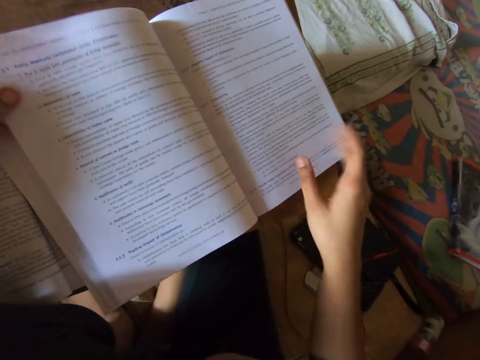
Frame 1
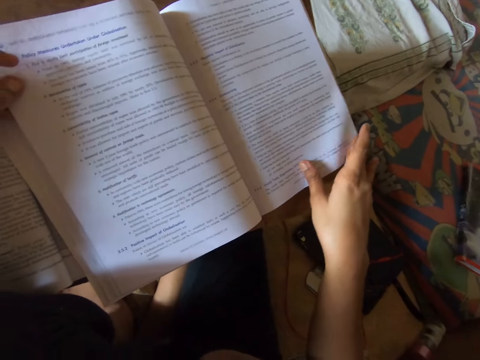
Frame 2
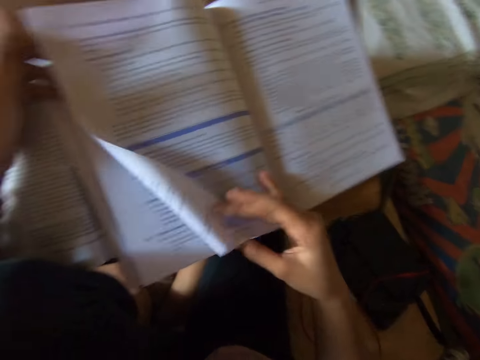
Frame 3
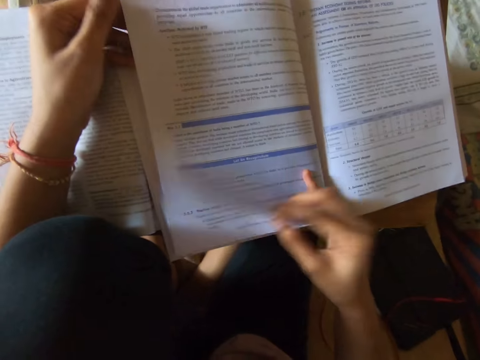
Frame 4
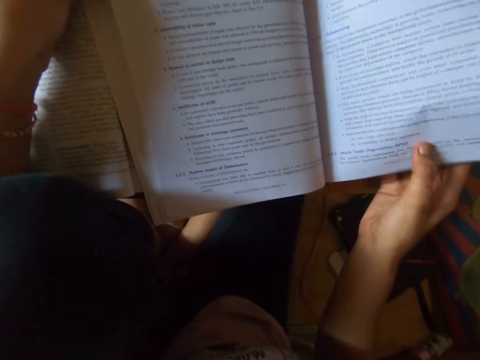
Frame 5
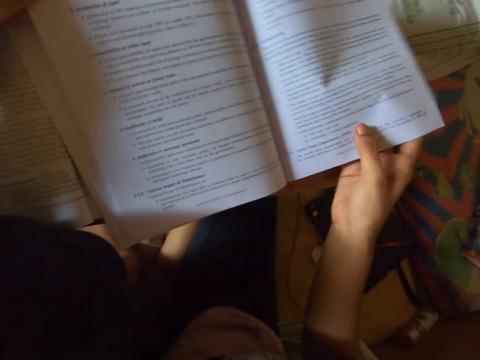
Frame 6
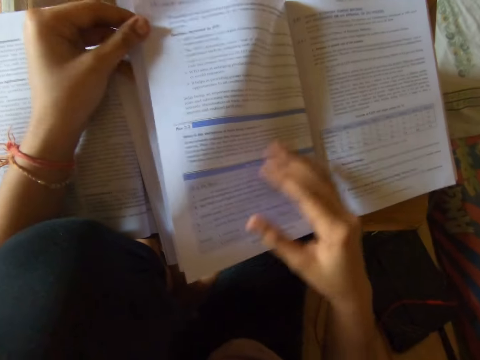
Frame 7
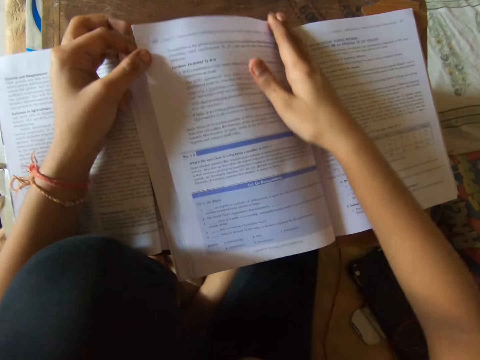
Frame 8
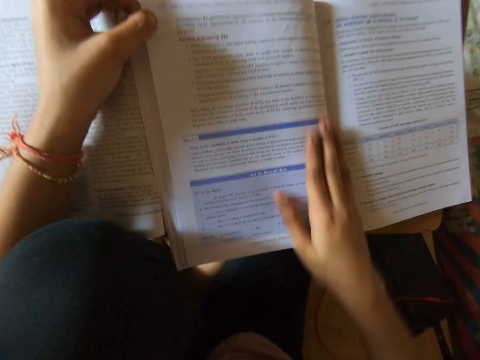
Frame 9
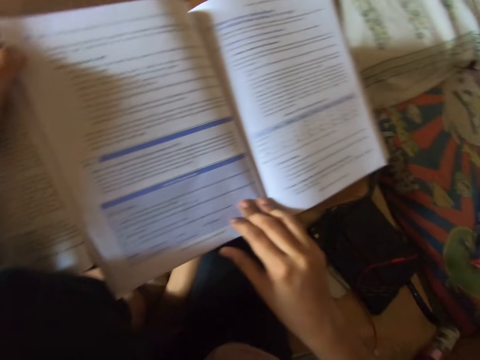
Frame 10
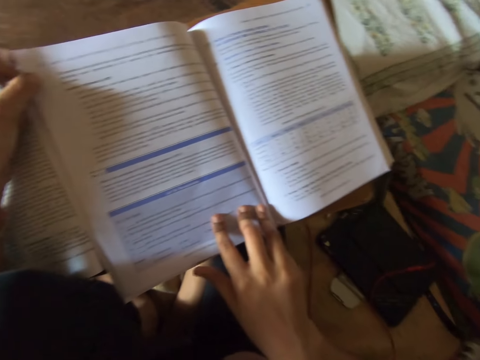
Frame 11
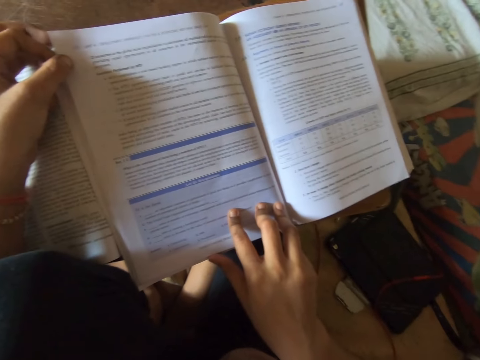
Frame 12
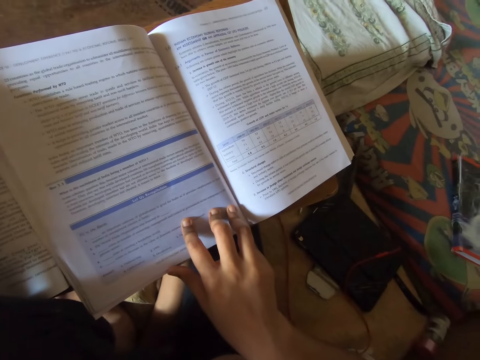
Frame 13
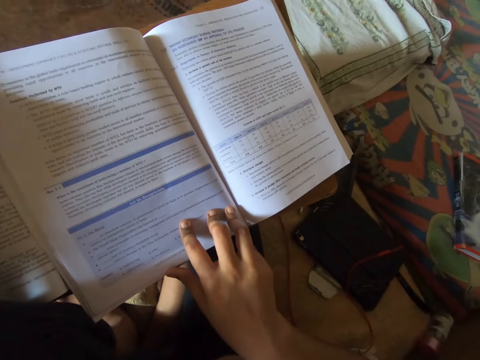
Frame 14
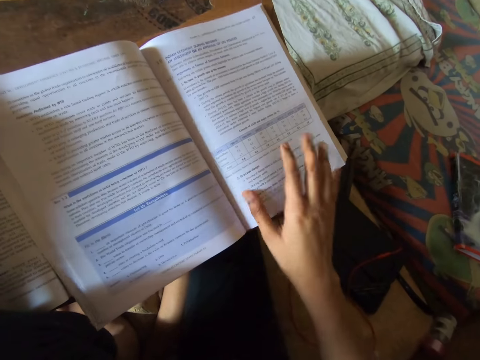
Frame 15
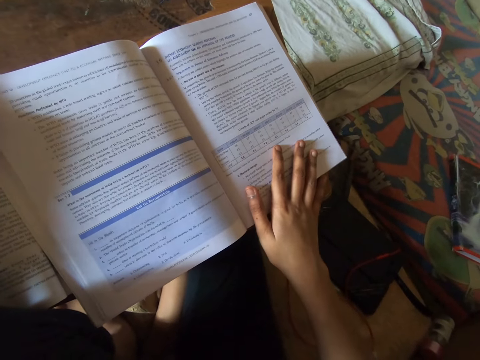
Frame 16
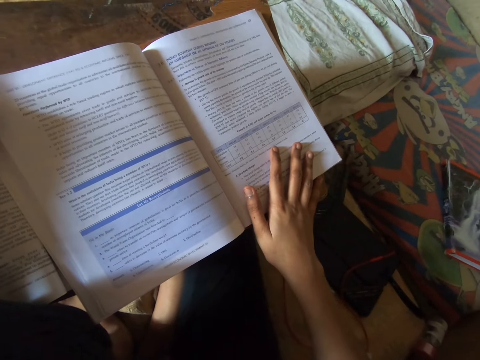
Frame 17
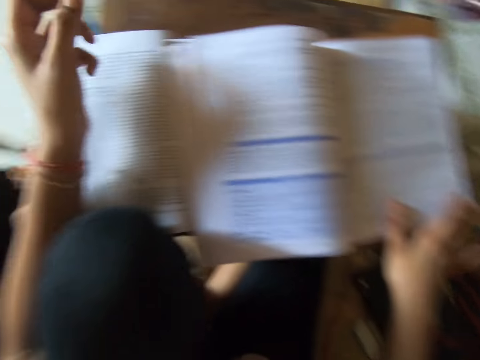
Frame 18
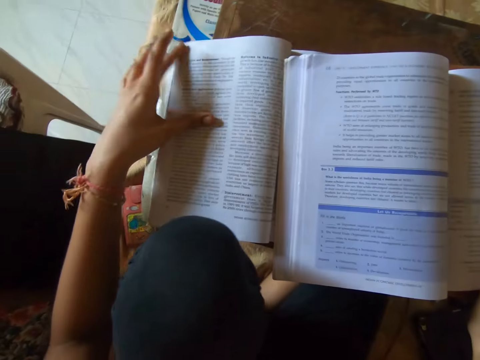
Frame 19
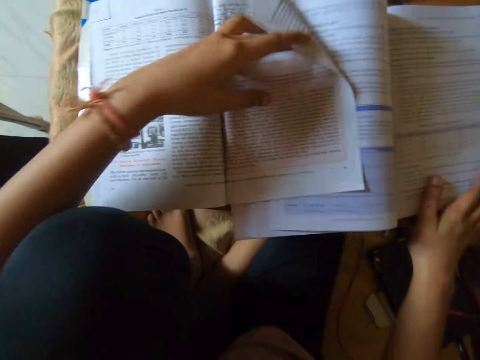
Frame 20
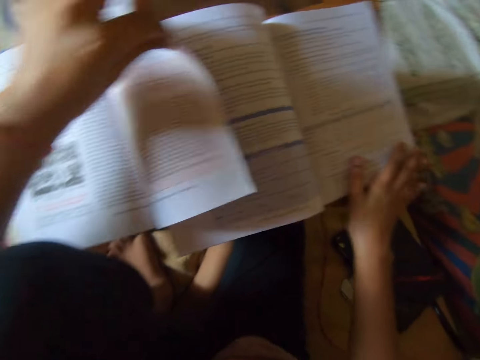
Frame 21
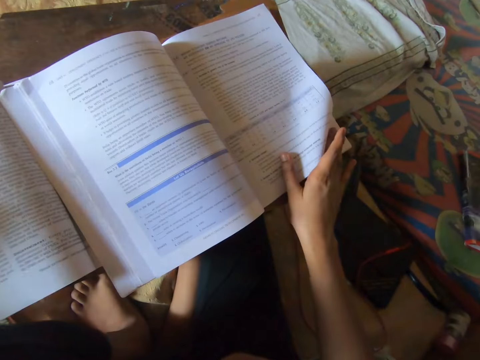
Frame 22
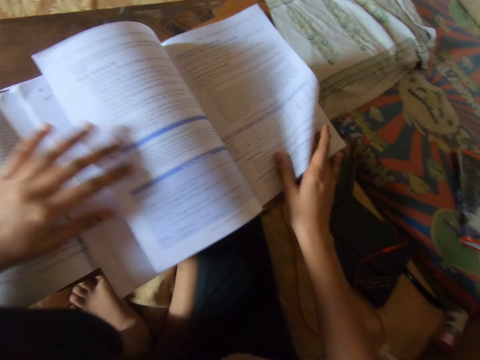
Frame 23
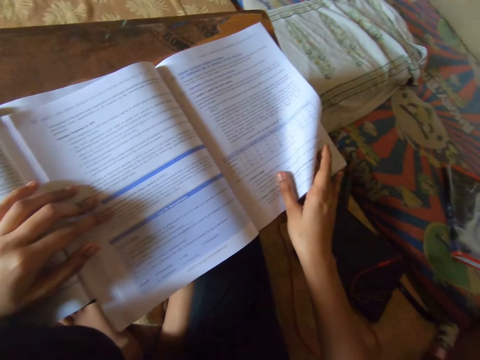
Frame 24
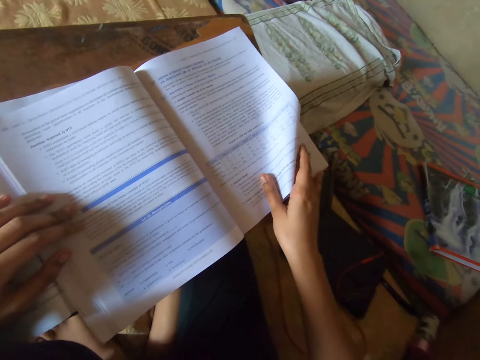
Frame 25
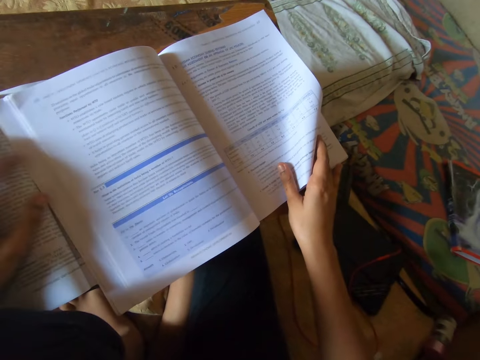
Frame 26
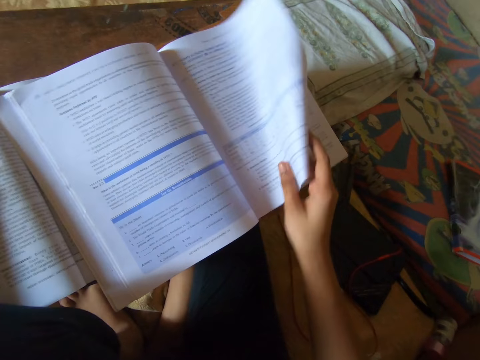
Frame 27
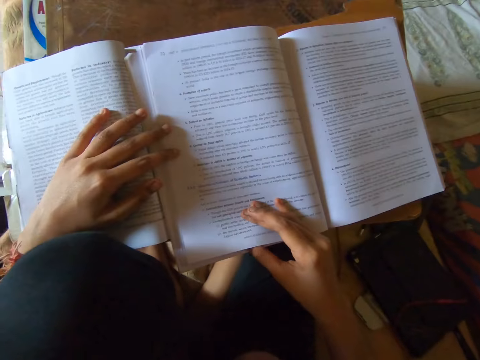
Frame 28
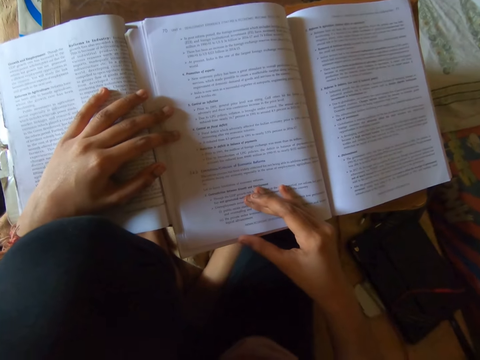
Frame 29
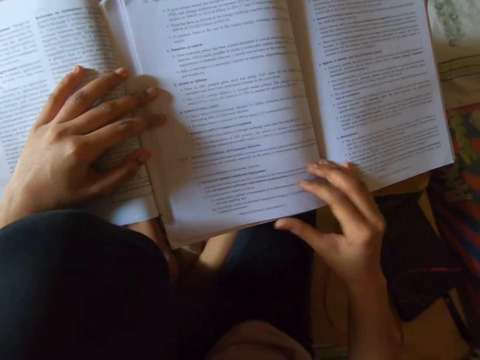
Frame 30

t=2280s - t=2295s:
The camera wearer reads the book. They open the books on the table.

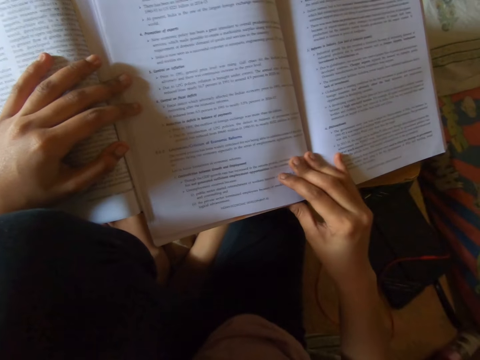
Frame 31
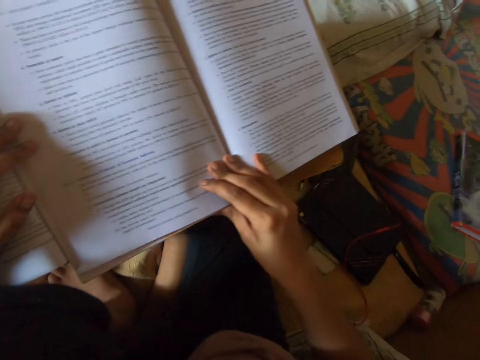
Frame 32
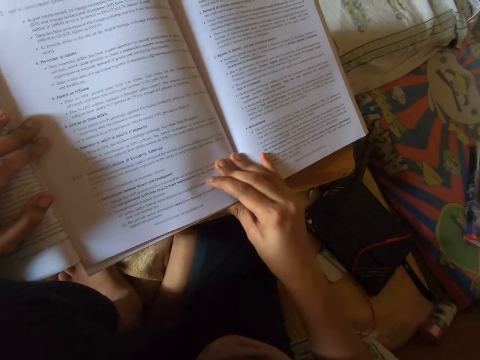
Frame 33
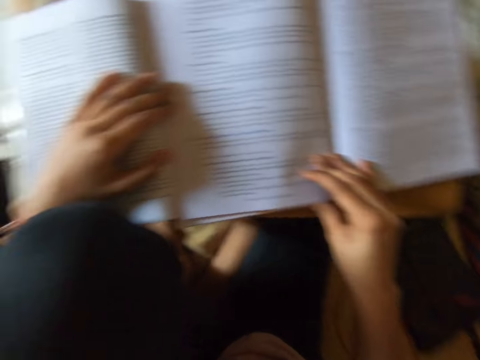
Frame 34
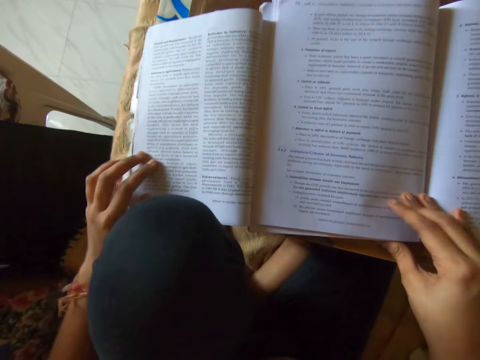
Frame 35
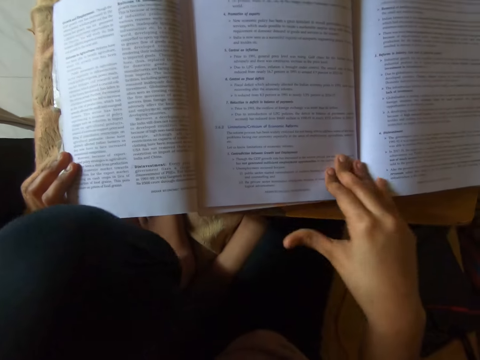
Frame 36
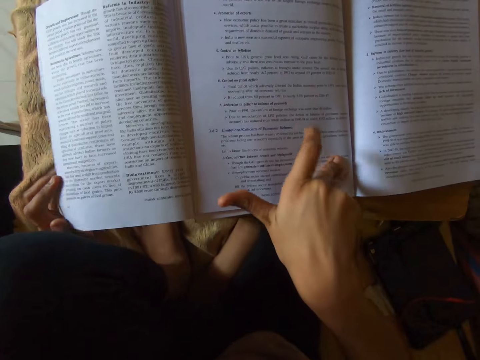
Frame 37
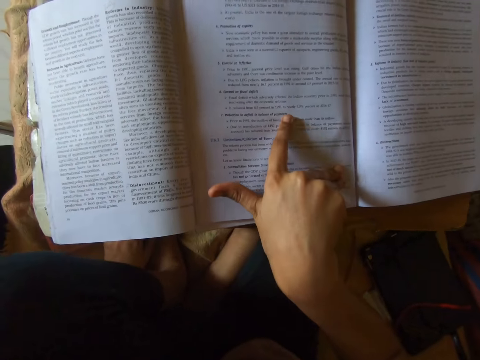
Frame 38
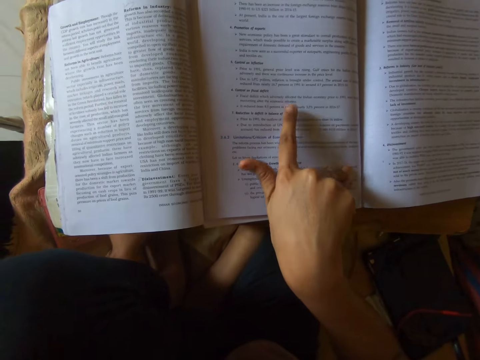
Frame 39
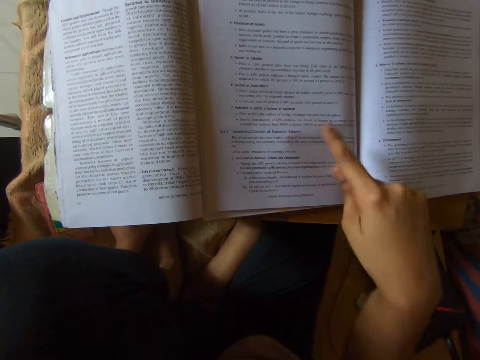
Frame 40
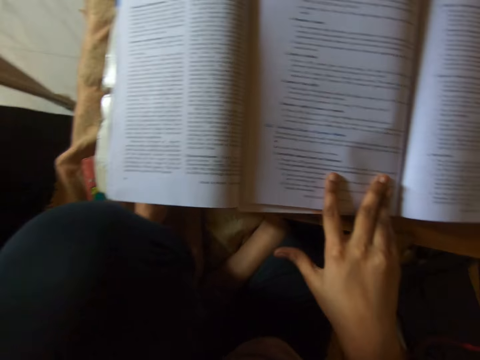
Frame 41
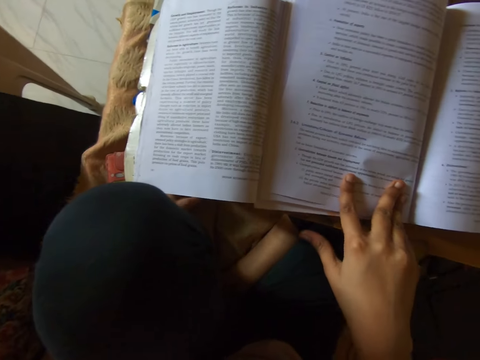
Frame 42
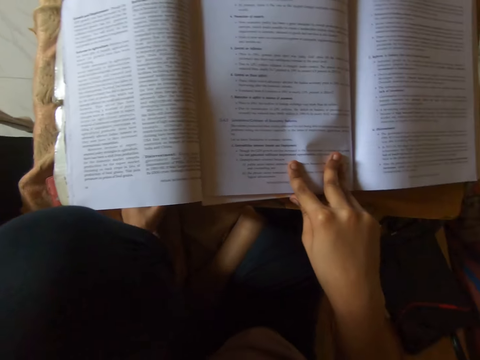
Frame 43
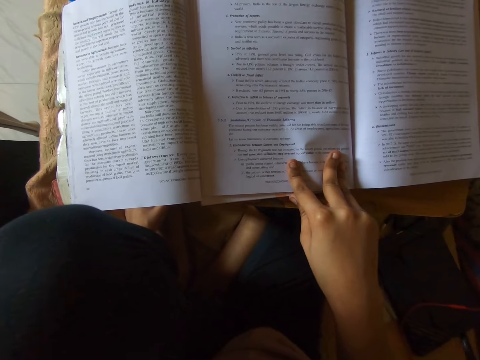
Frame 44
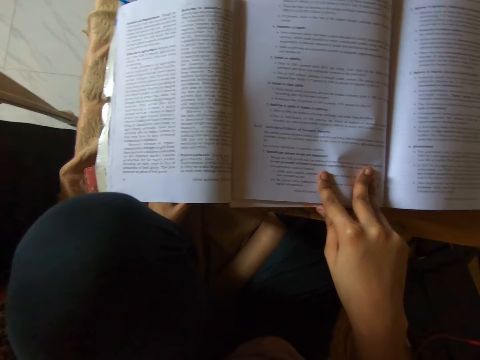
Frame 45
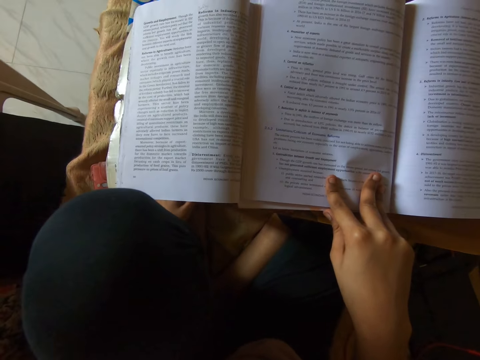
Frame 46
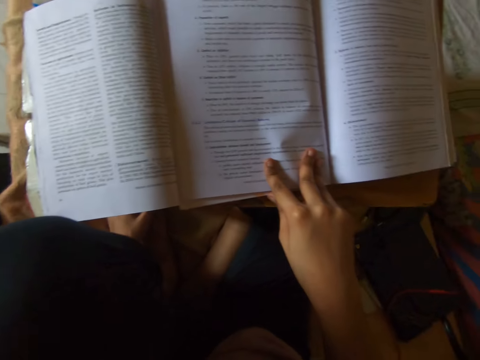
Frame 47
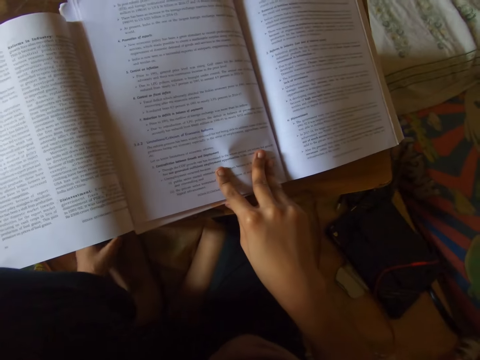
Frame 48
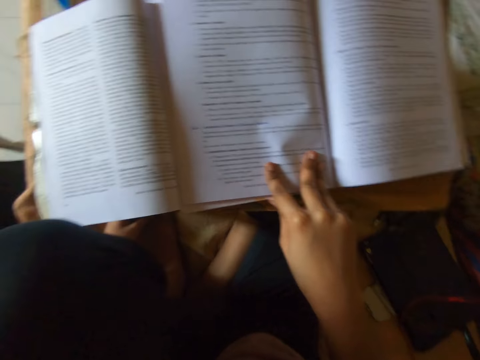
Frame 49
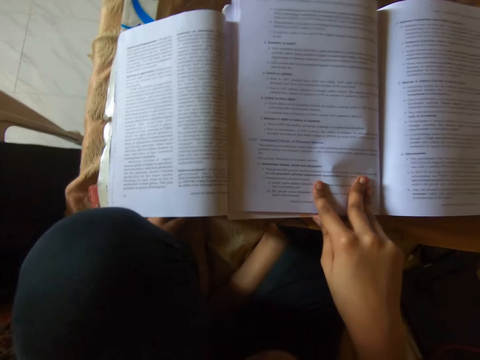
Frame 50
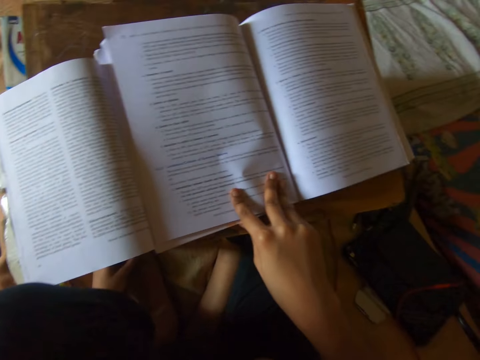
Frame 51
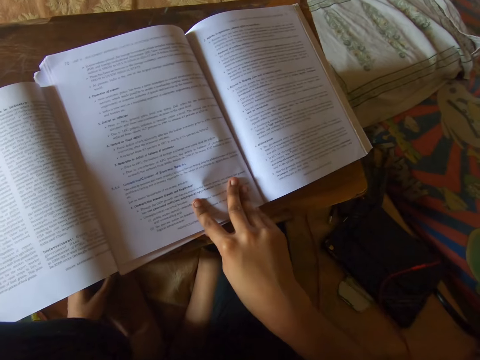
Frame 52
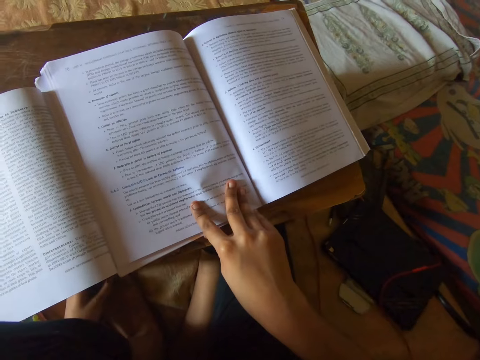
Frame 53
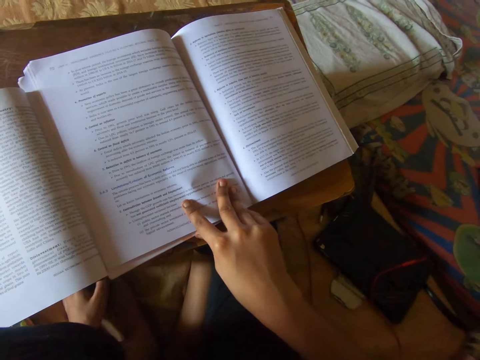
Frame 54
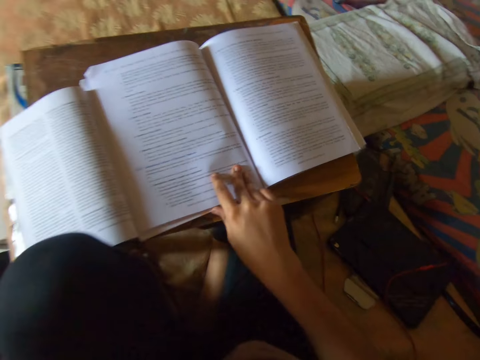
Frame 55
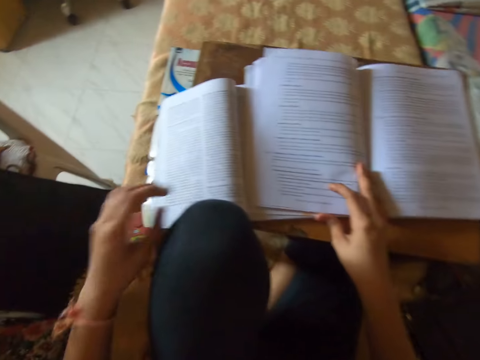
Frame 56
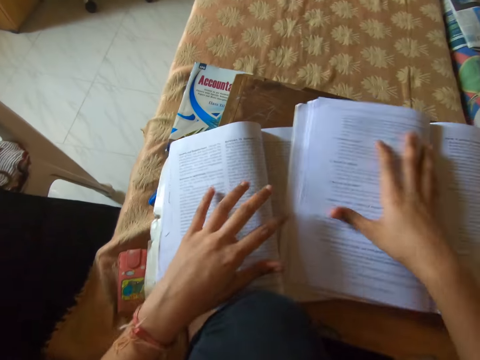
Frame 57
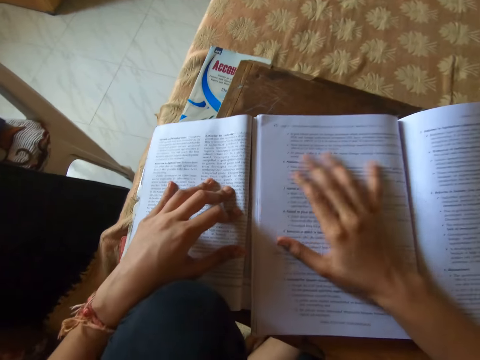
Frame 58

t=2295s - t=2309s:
The camera wearer reads the books. They read from the textbooks on the table.
